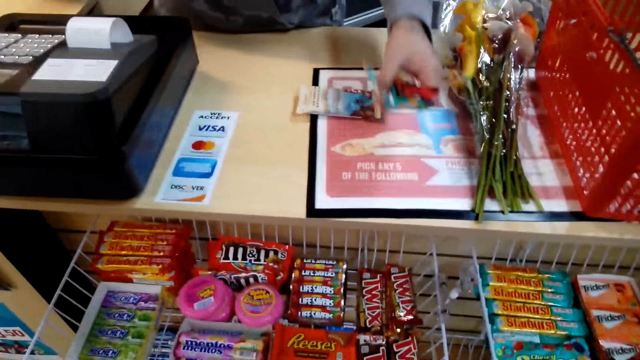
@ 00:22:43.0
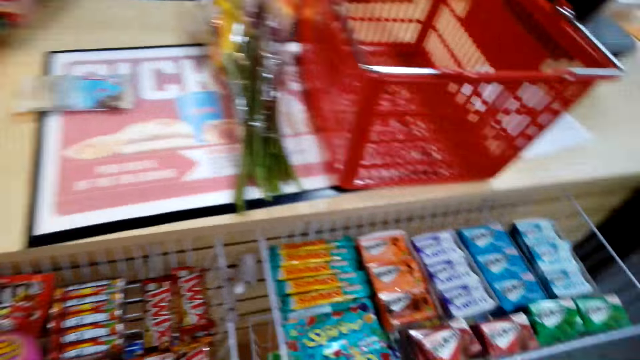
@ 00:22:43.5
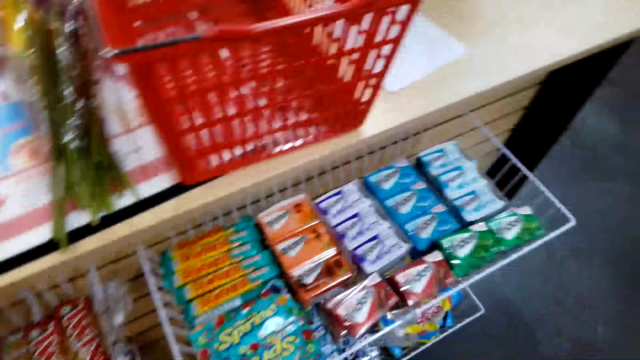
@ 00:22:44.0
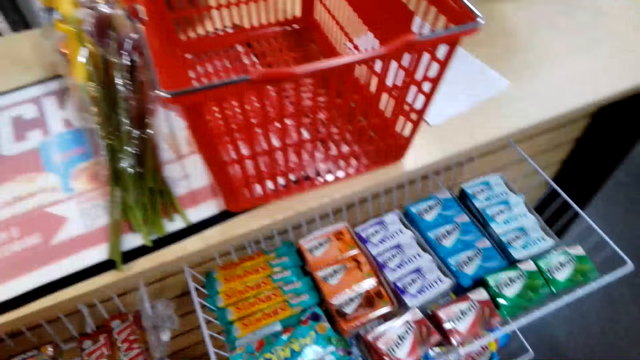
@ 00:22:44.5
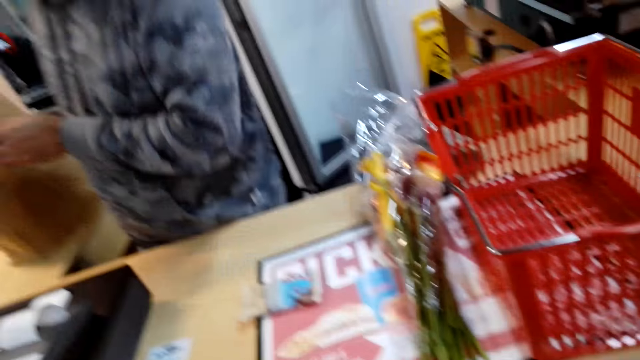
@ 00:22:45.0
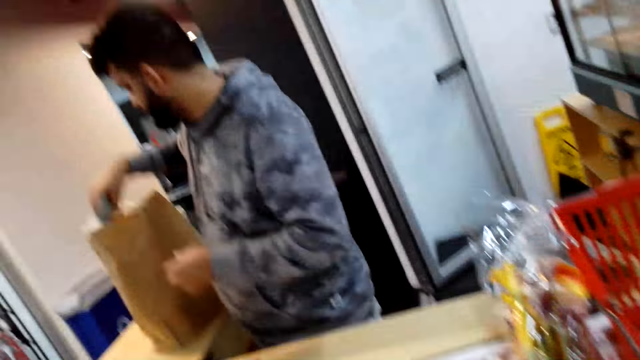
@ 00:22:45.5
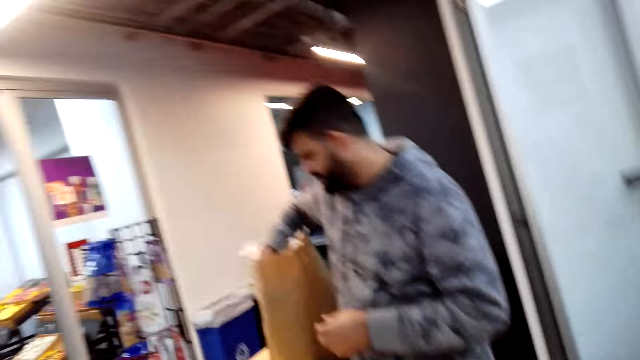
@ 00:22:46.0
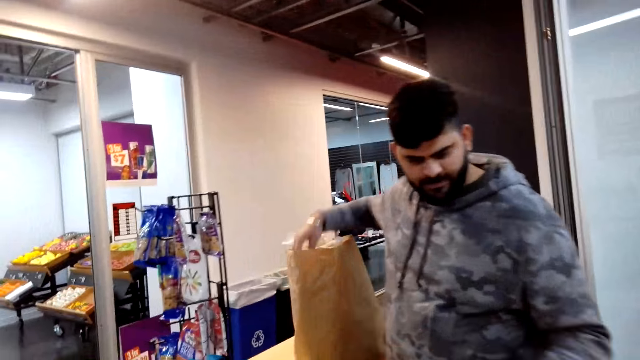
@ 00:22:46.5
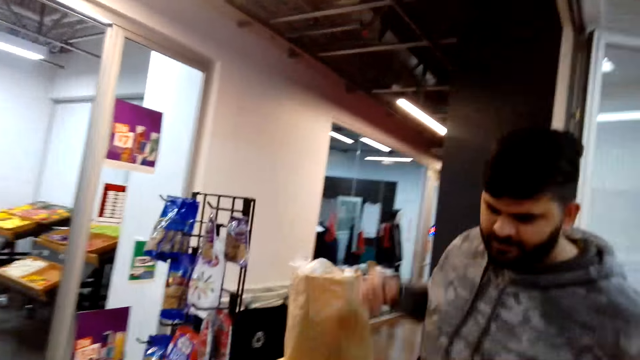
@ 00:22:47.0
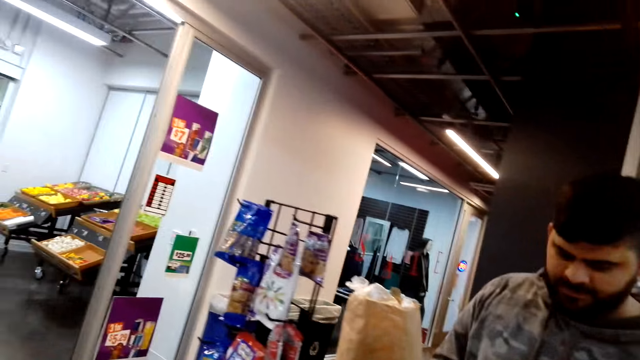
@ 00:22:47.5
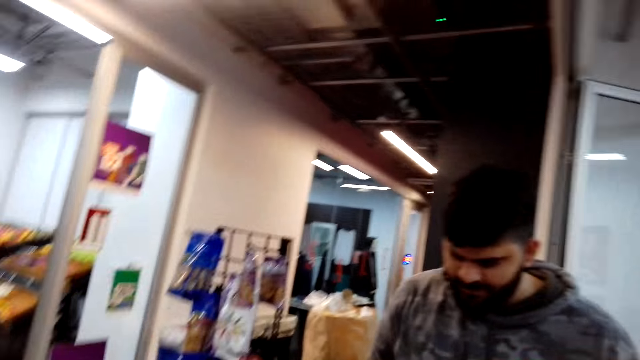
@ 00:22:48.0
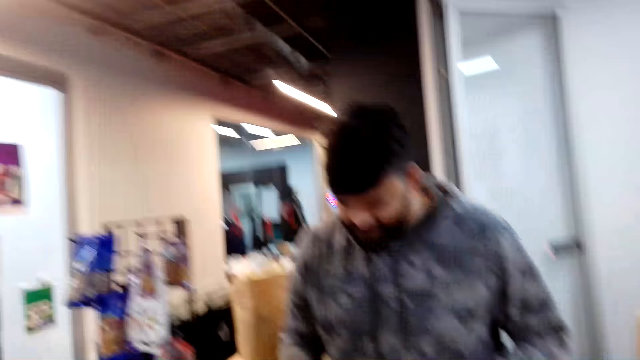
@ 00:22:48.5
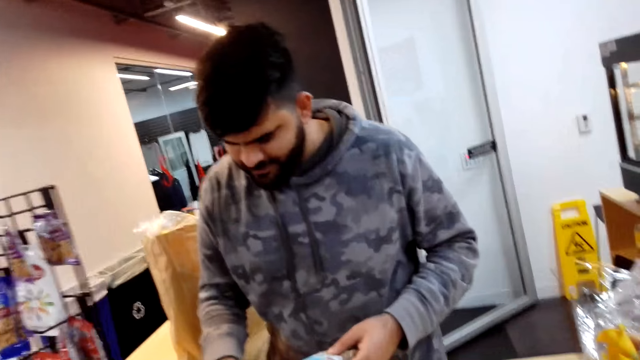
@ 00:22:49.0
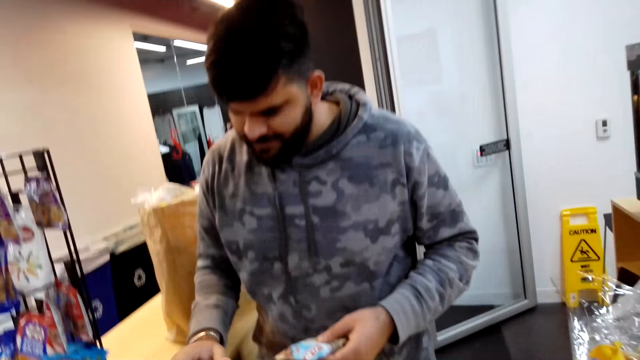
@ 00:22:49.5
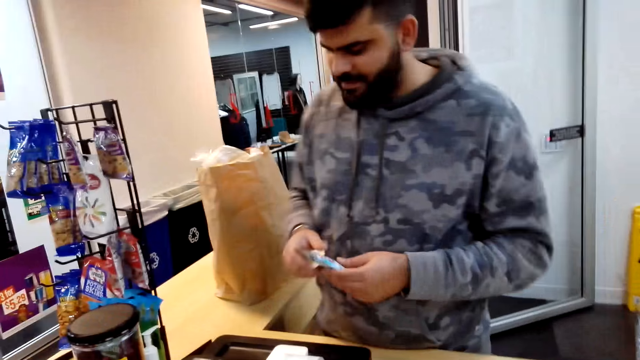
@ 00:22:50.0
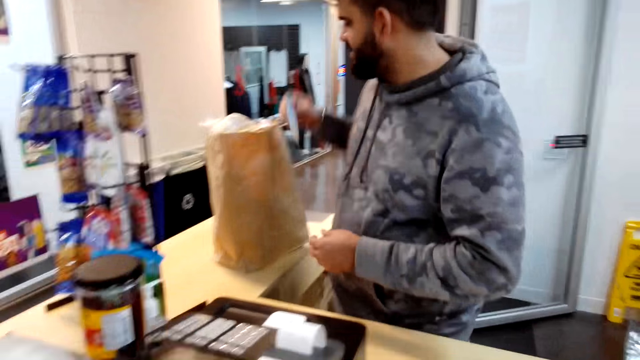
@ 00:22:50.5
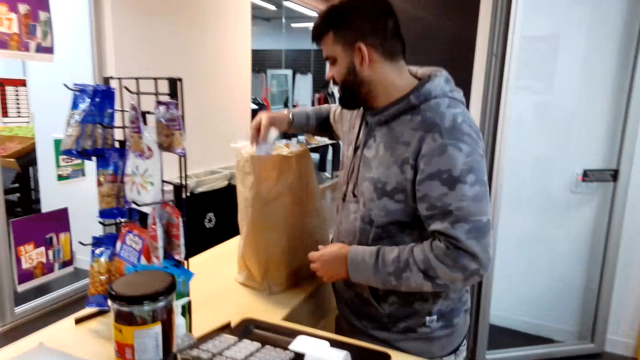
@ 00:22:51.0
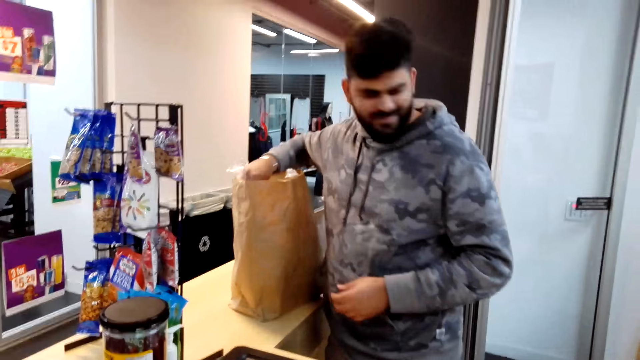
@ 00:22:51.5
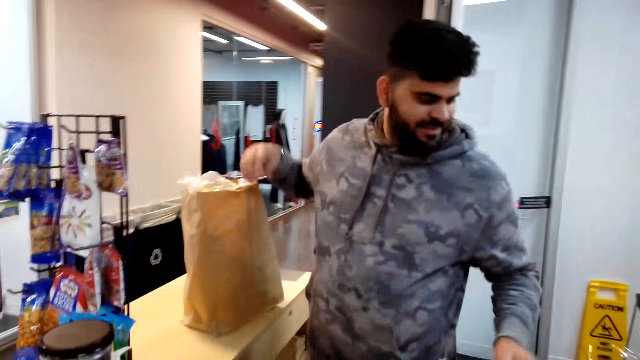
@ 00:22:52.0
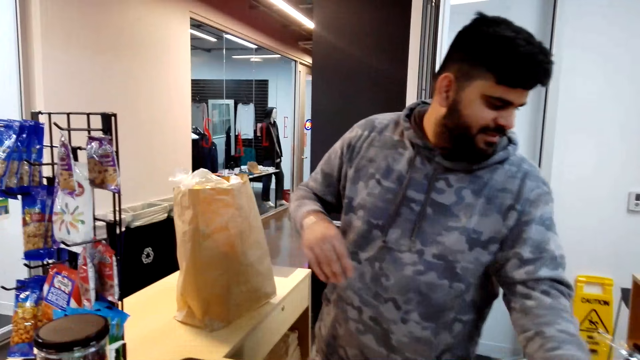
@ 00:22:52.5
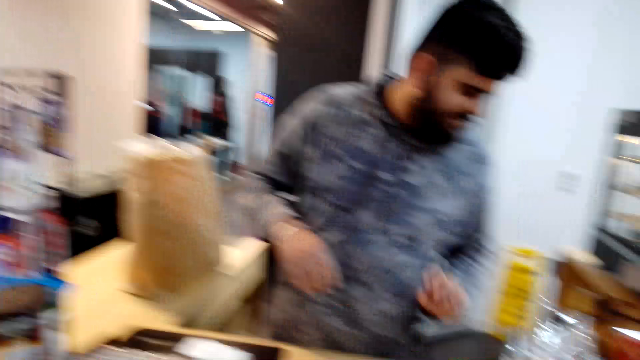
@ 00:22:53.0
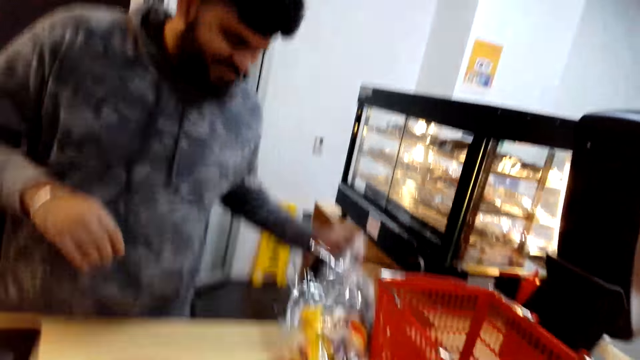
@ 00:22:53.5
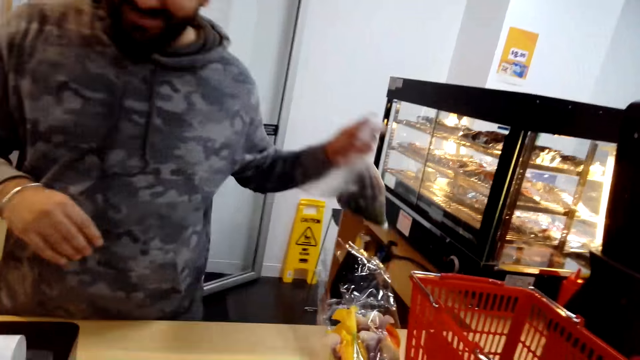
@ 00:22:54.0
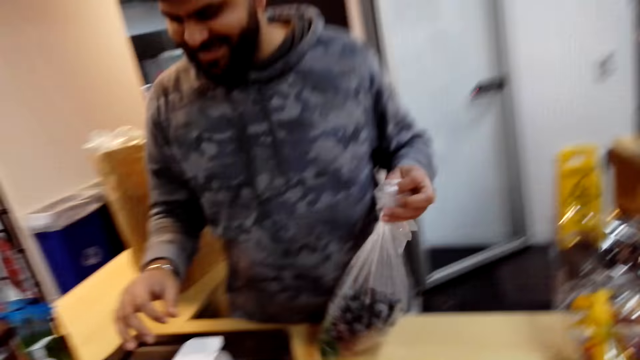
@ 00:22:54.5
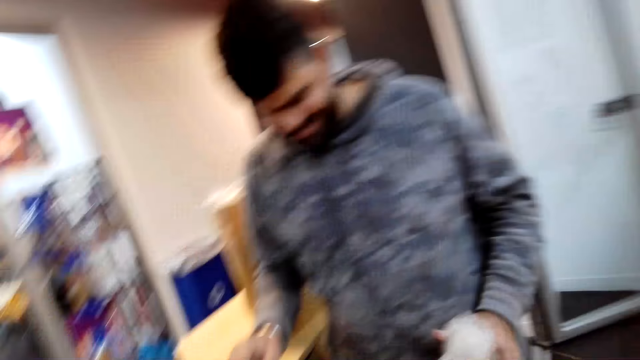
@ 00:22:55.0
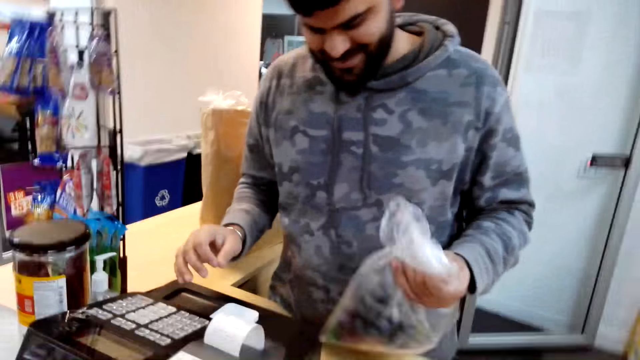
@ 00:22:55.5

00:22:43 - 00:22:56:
The camera wearer is talking to a person. The person talks to the camera wearer. The person is packaging the items. The person grabs the fruits.

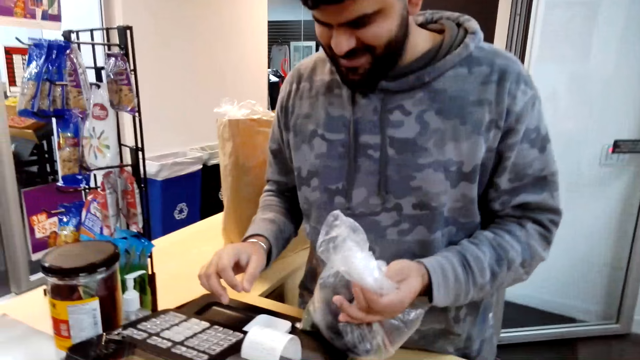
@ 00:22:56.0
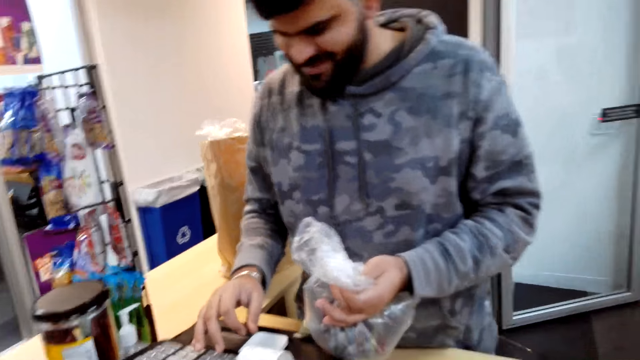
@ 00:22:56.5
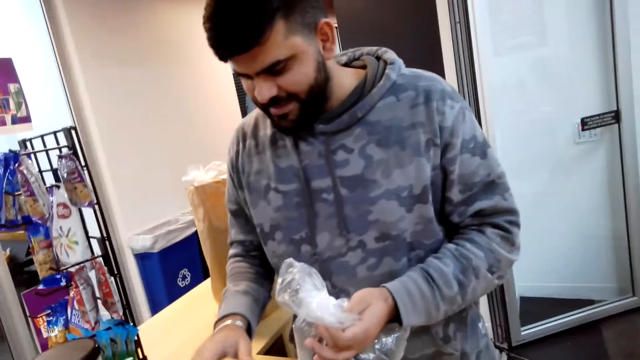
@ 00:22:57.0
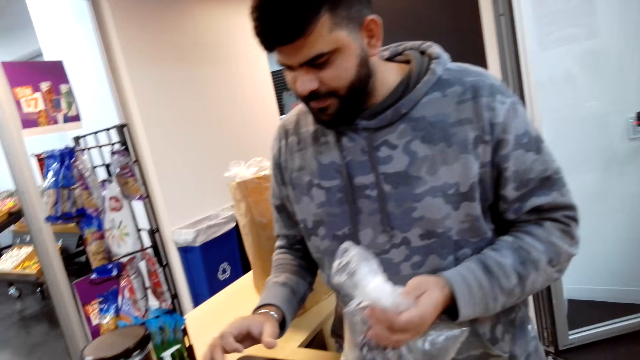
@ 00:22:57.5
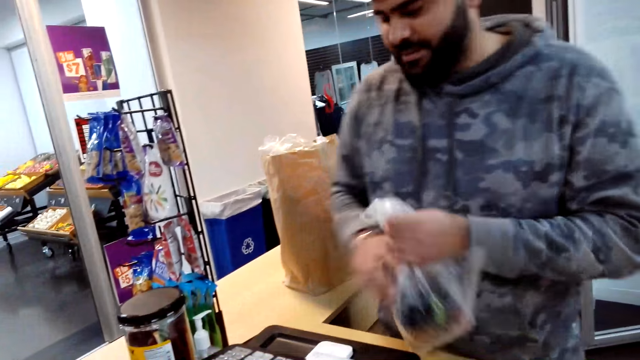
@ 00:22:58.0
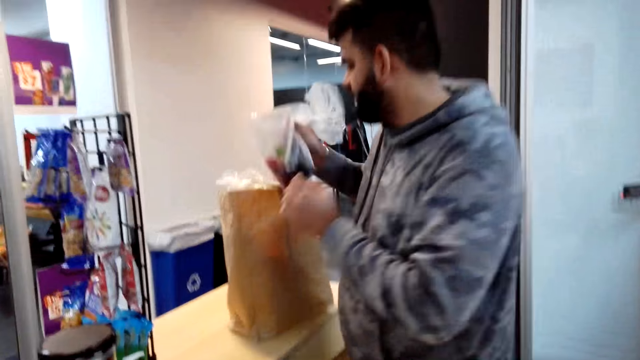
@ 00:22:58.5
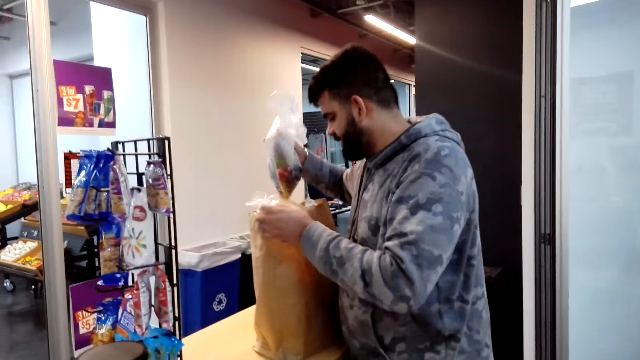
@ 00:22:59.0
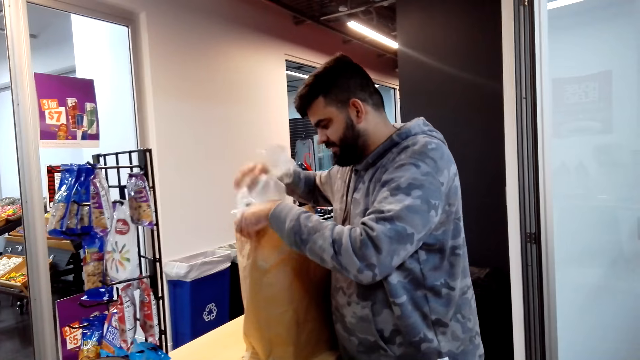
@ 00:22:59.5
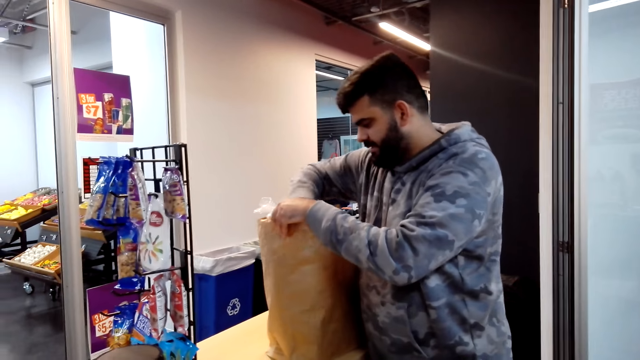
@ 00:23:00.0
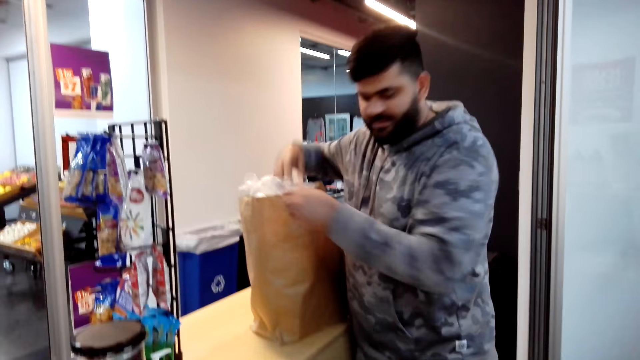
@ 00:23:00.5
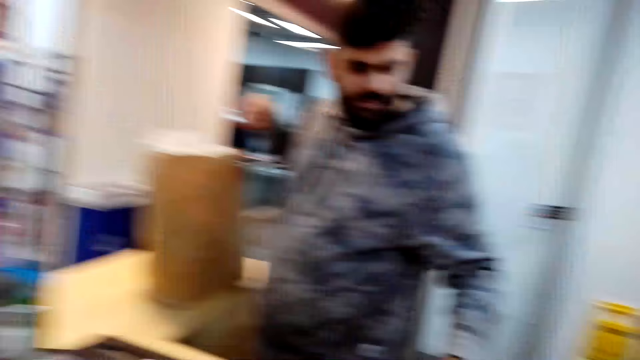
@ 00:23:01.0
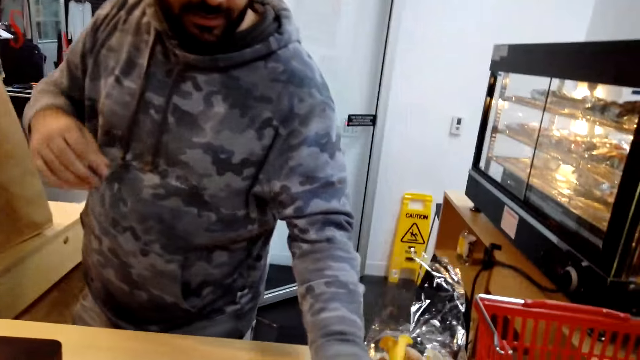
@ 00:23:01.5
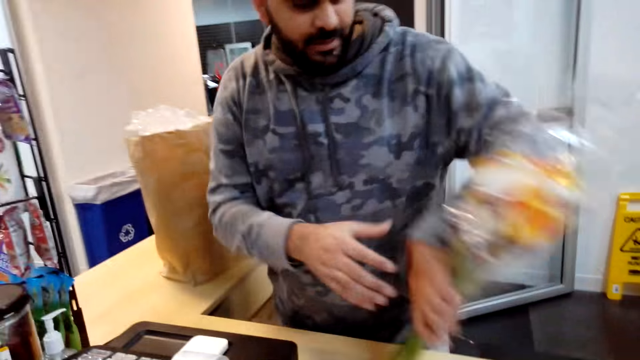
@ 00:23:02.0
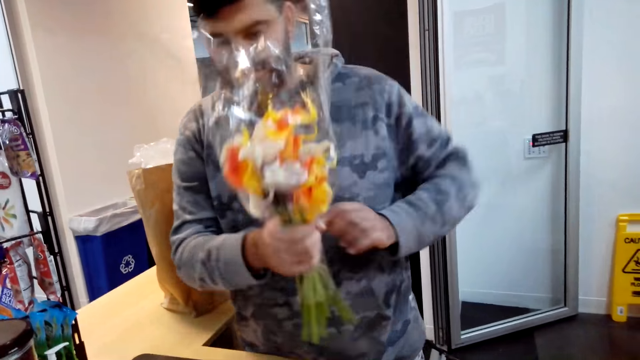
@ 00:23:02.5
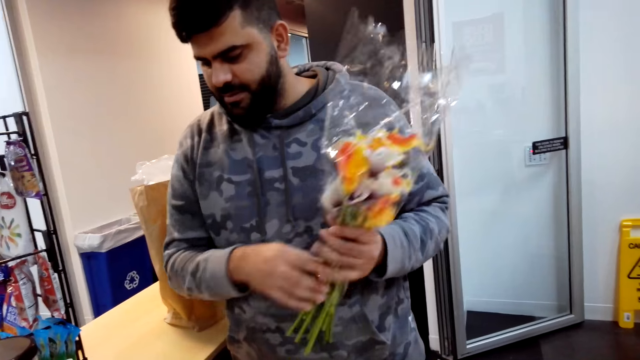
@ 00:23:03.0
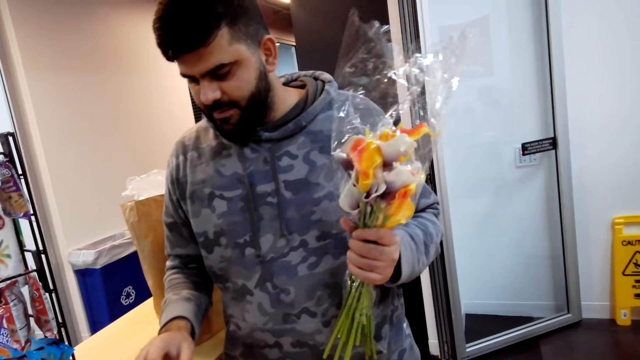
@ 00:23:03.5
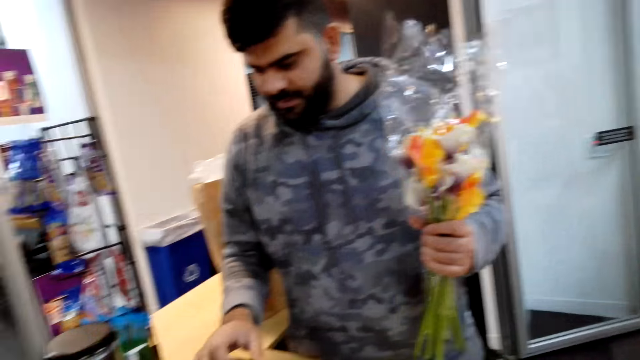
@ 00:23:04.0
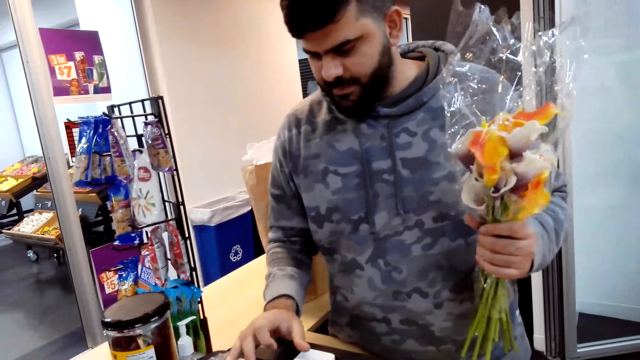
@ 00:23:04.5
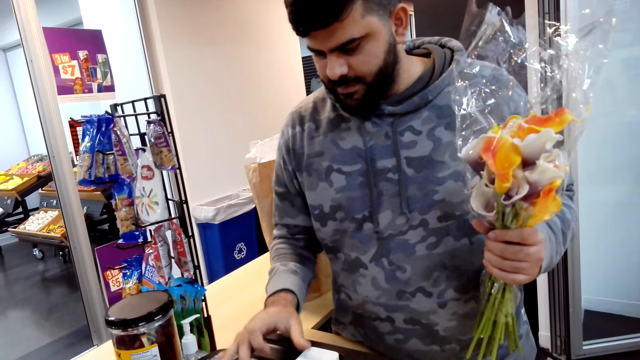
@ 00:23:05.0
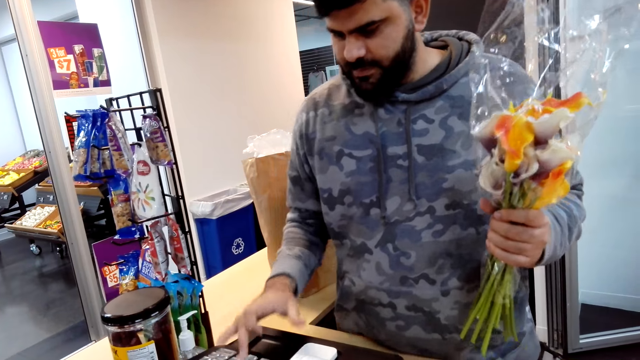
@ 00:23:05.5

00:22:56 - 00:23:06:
A person types in the computer. The person puts the fruits in the bag, grabs the bunch of flowers, and types in the computer.
